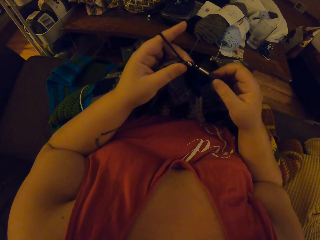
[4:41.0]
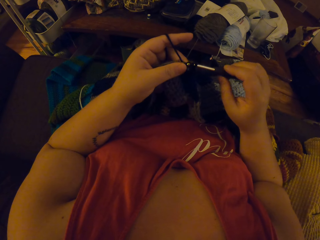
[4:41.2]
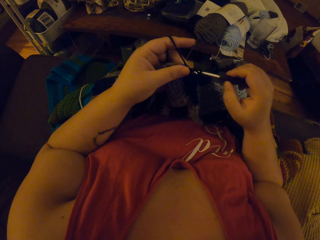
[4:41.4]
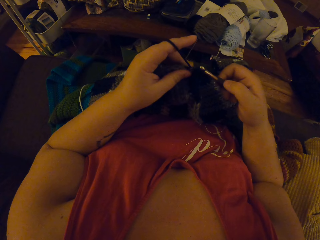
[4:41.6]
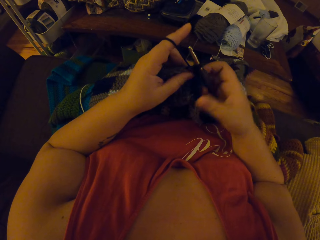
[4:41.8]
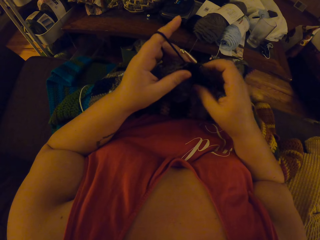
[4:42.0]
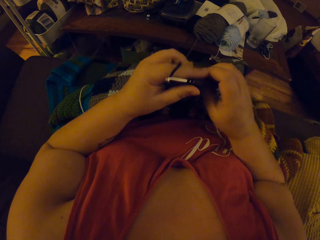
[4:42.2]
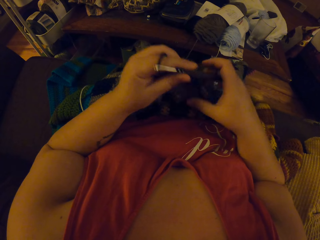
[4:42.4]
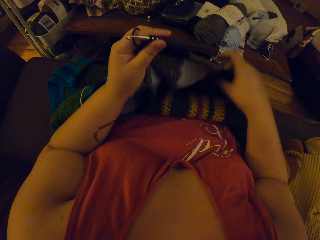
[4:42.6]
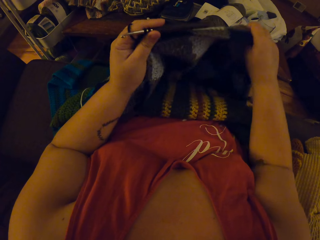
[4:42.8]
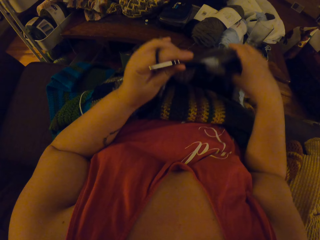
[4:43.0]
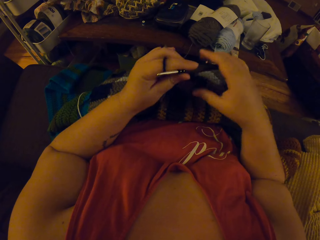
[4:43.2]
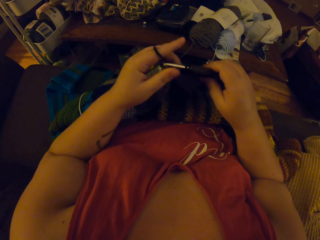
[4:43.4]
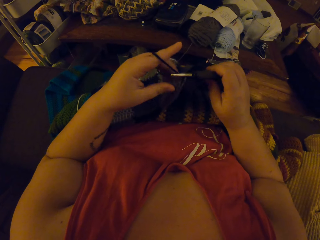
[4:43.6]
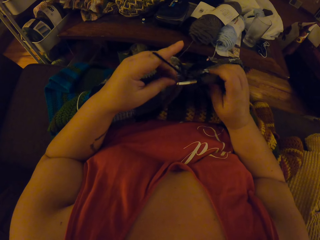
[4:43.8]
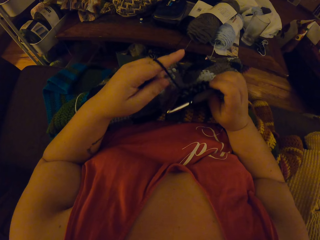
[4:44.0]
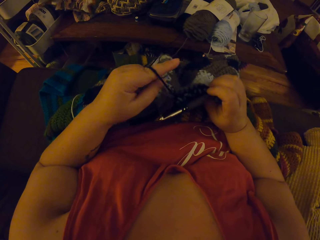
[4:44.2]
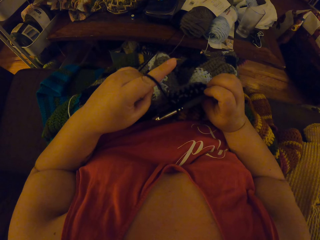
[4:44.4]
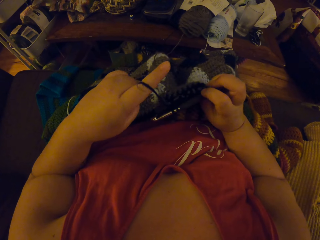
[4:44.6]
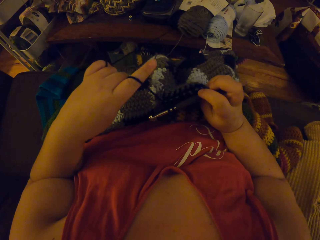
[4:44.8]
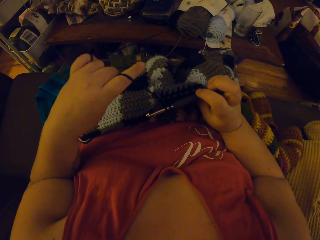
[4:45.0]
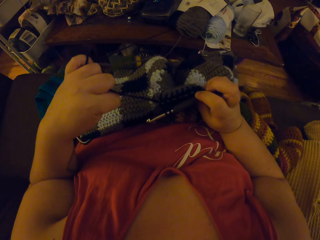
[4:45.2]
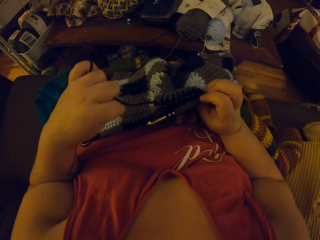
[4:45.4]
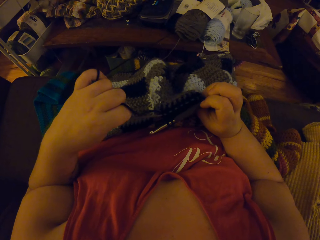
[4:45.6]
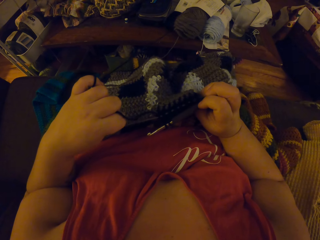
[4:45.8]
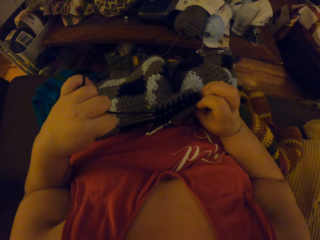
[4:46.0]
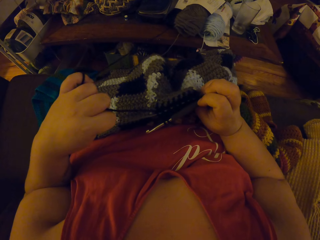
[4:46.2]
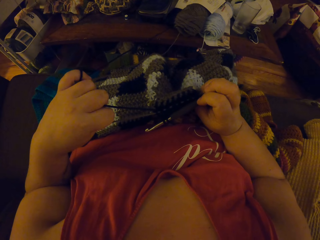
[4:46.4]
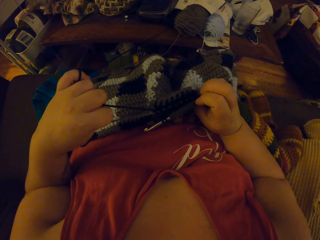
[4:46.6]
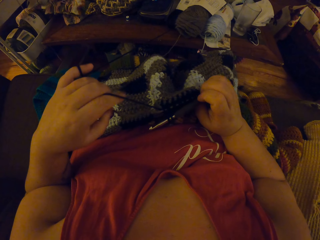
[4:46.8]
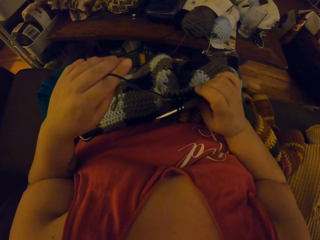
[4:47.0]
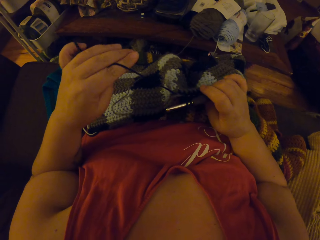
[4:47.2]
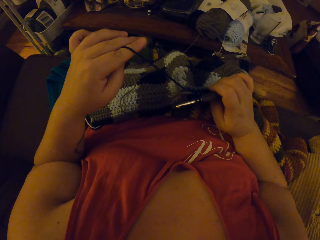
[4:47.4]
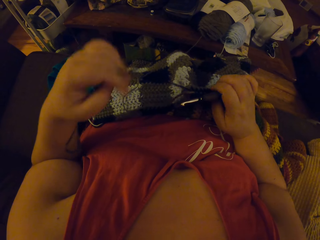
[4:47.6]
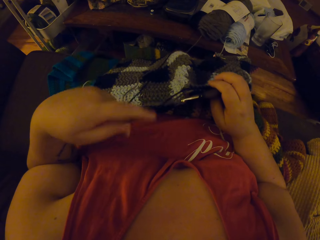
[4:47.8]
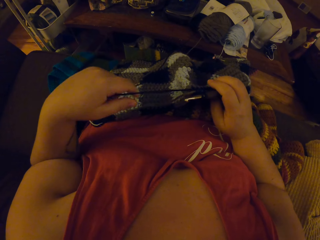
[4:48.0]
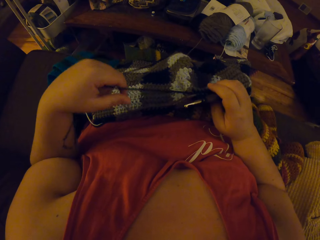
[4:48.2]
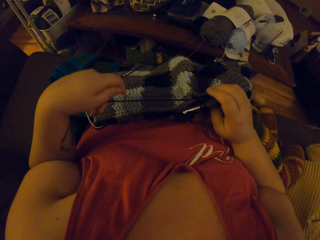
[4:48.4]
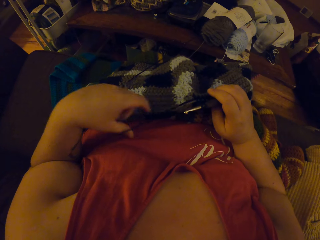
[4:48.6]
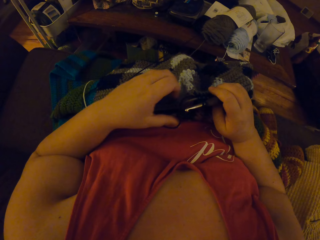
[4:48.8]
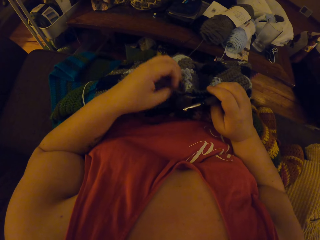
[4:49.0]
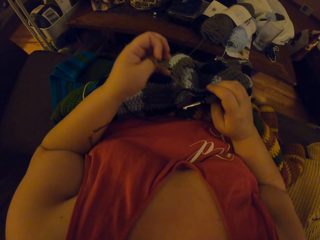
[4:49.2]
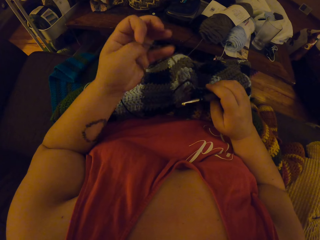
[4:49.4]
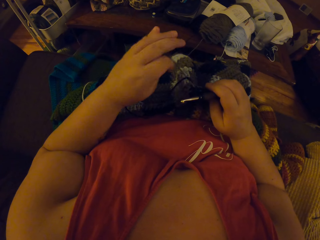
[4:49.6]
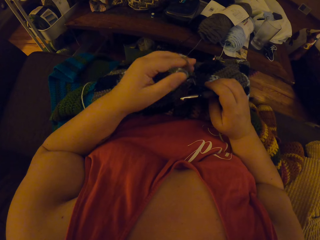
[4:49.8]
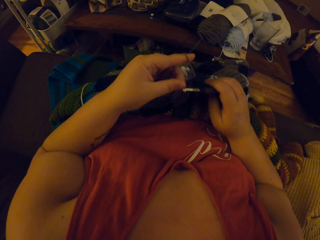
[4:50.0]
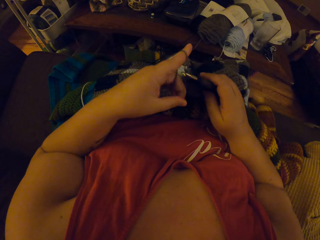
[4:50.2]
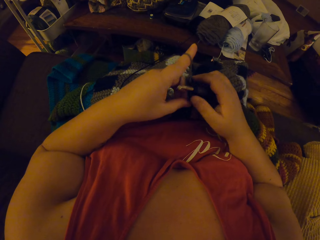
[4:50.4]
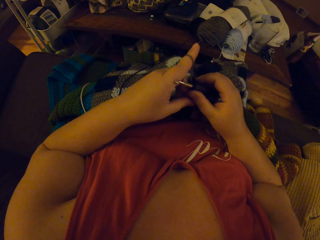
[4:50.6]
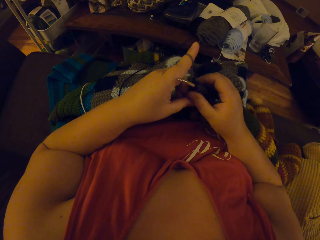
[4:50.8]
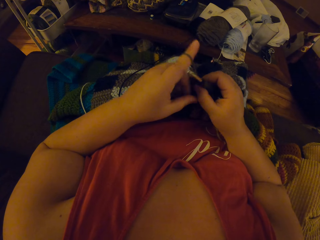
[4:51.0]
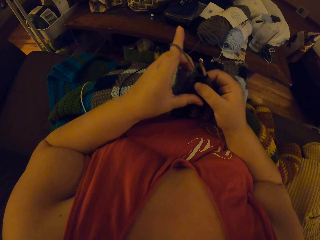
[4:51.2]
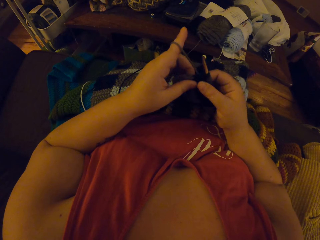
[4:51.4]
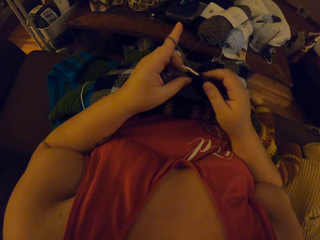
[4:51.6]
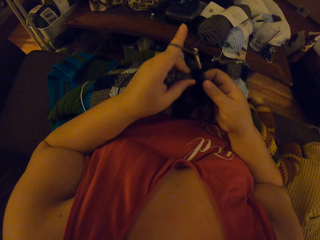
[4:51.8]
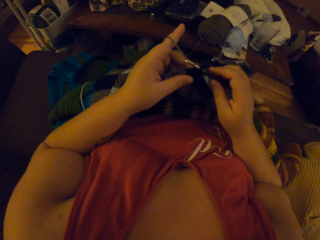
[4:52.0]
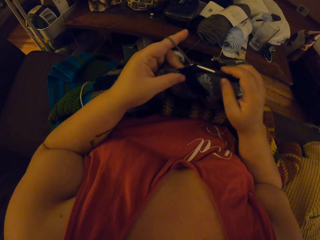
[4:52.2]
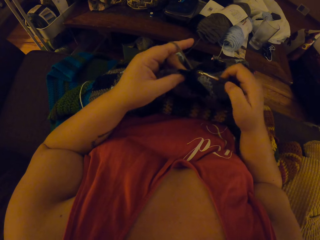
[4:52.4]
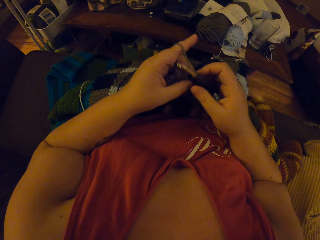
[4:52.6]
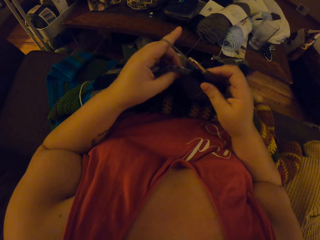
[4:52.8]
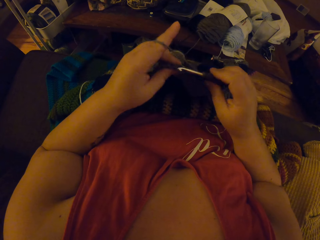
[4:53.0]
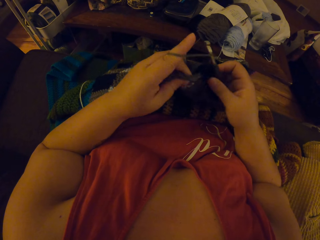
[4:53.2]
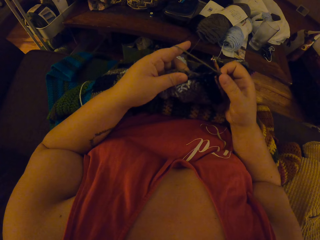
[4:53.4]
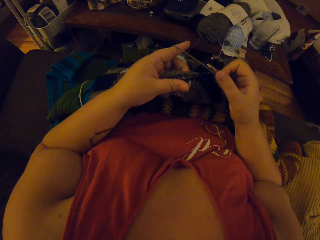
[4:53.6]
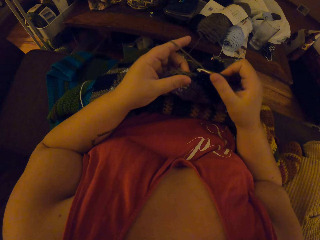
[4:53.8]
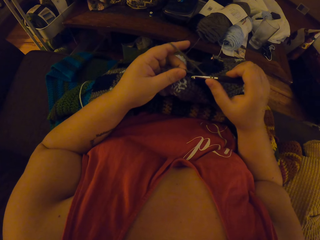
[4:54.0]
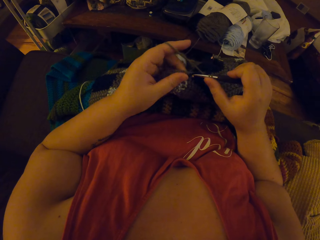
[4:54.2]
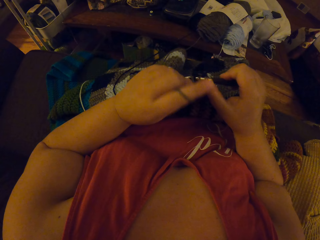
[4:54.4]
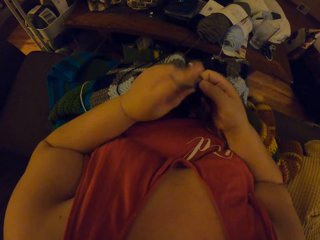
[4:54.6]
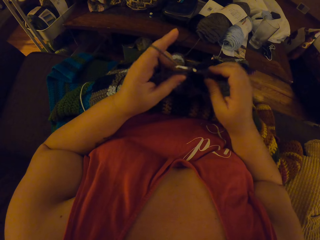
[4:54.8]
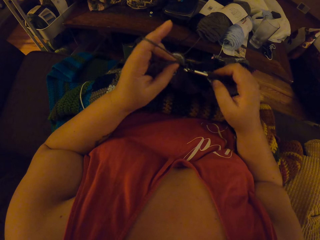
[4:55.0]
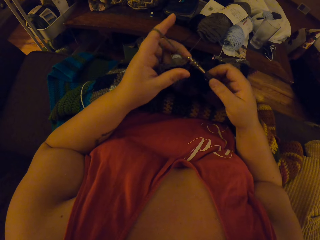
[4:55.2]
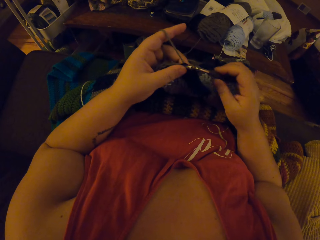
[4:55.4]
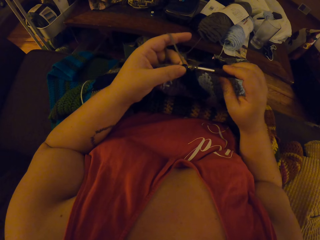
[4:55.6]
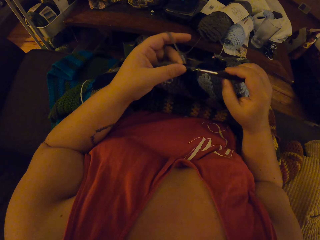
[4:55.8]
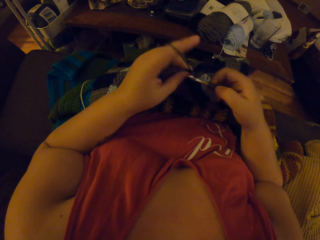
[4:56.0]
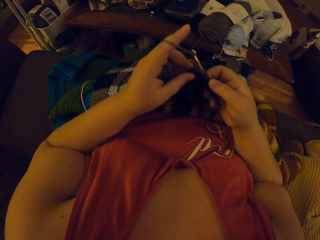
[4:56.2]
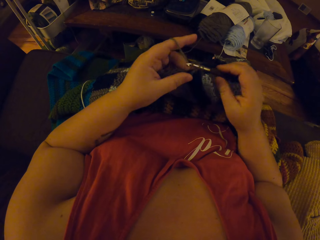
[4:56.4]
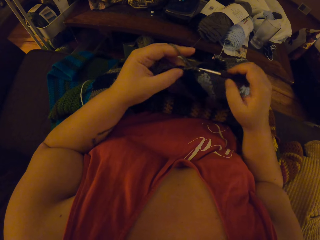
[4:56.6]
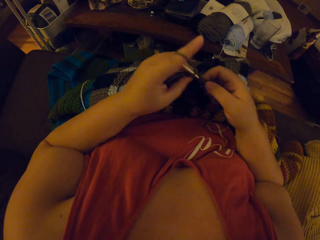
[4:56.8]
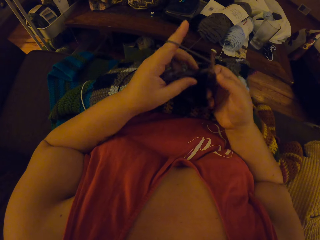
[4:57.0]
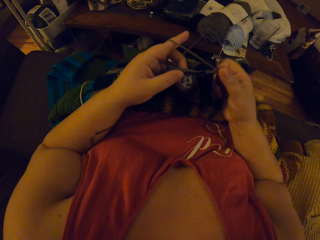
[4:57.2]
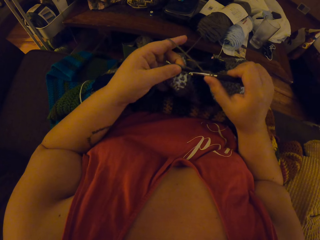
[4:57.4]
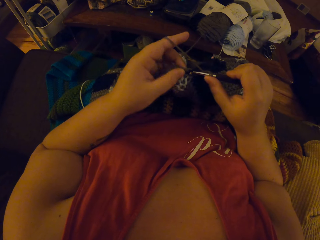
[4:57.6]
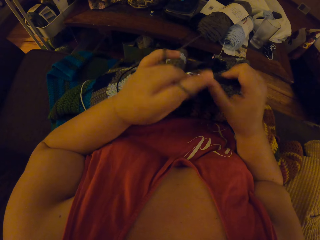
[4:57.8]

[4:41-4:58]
The camera wearer adjusts the crochet. They lift the fabric. They draw the yarn or crochet thread through the crochet. They put the thread on the index finger. They continue crocheting with the yarn.

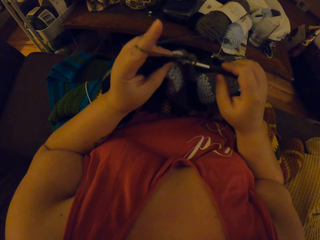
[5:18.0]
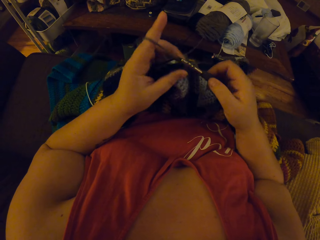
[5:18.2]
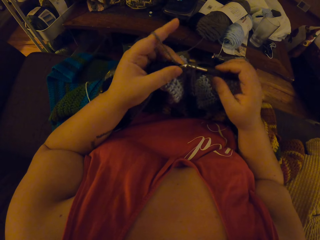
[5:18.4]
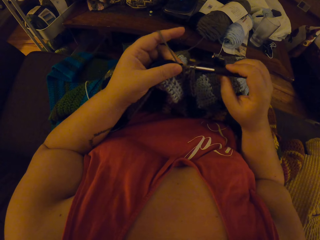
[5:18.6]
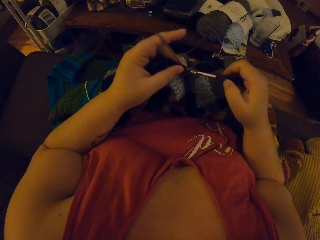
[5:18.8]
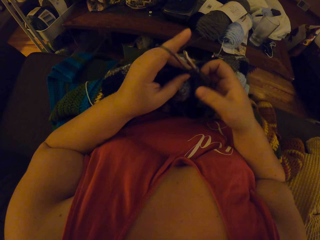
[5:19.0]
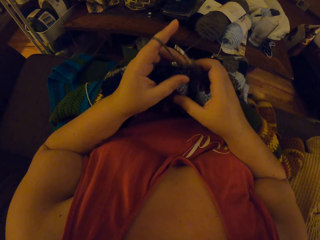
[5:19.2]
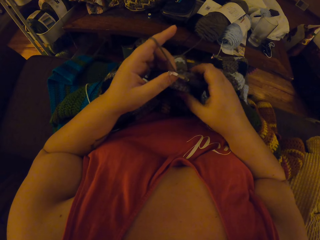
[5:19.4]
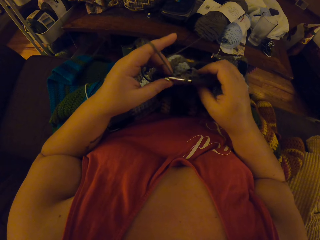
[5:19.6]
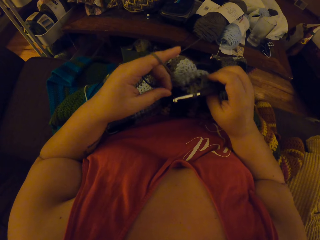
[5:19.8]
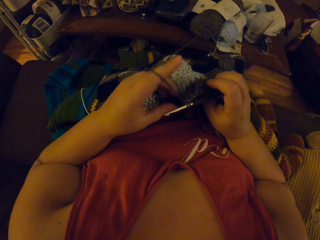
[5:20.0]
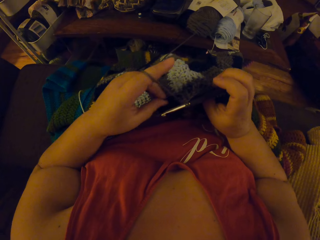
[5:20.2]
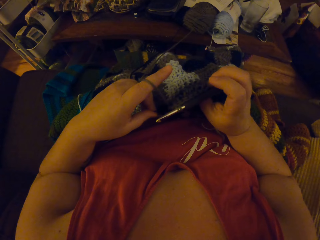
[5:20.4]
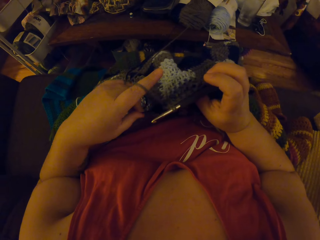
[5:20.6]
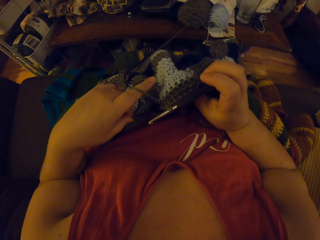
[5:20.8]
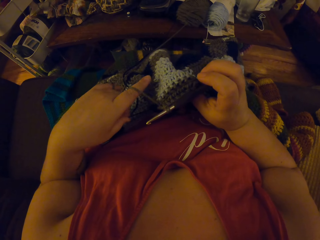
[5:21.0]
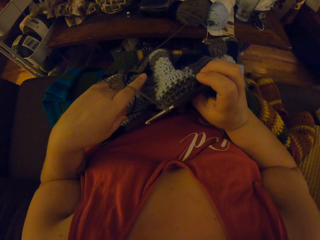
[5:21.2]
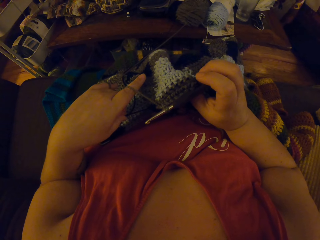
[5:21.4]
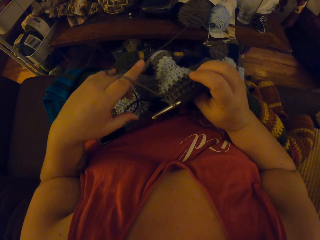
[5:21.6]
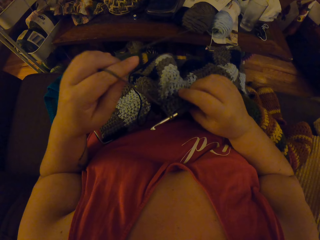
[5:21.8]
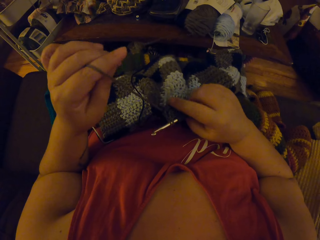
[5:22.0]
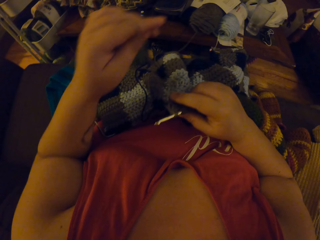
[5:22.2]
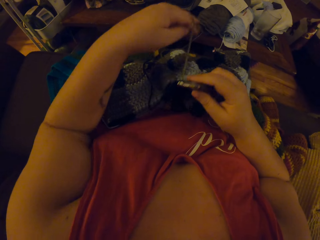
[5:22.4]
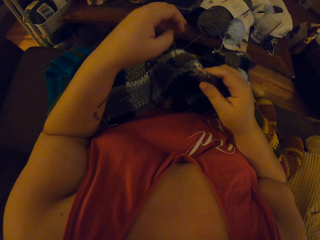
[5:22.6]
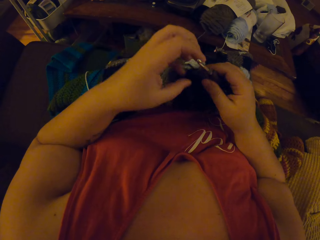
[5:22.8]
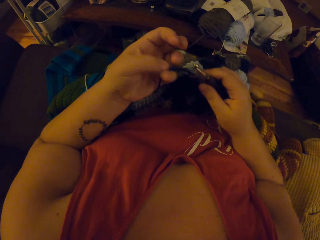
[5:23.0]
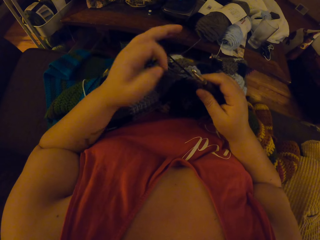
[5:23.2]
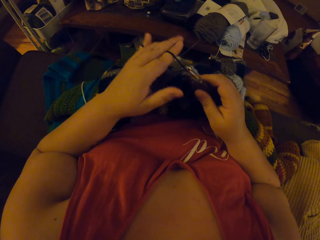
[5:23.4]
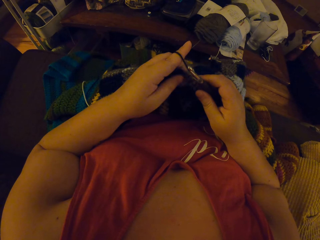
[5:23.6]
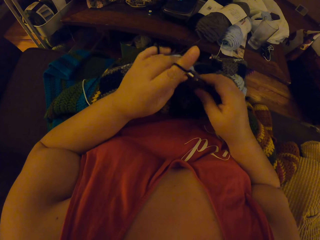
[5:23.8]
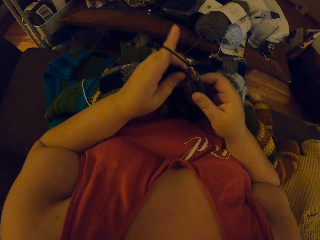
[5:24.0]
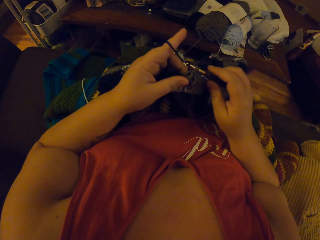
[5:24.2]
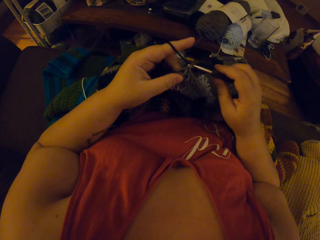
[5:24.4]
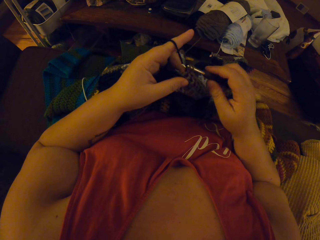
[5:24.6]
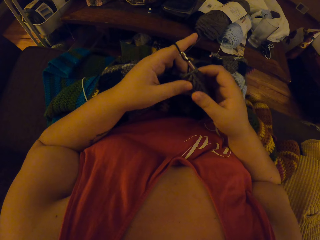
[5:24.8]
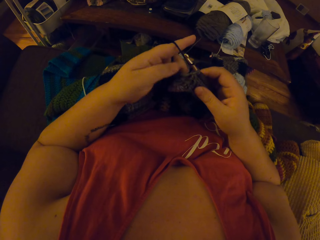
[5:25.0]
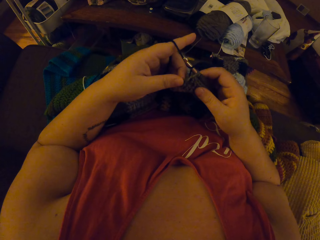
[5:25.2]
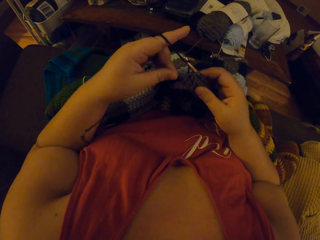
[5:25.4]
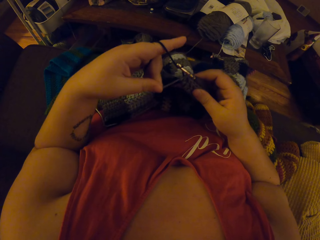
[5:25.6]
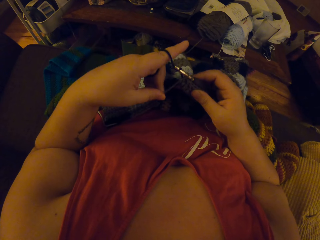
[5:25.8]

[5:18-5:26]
The camera wearer checks the edge of the crochet. She adjusts the yarn with her left hand. She continues crocheting with the yarn.
